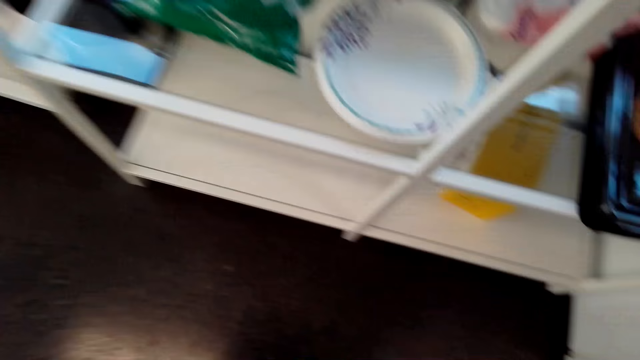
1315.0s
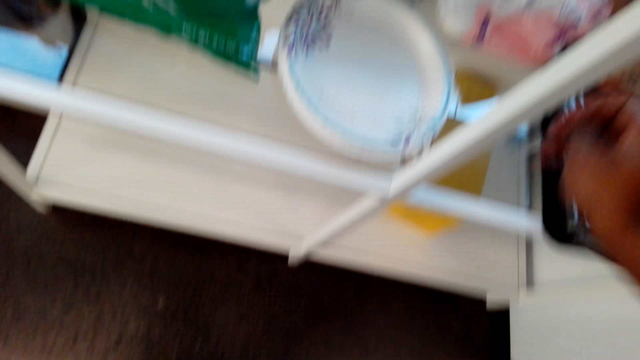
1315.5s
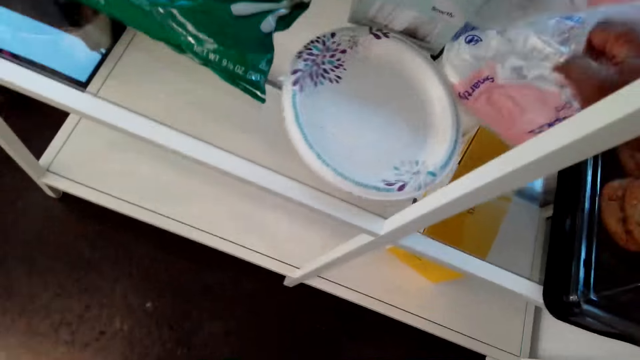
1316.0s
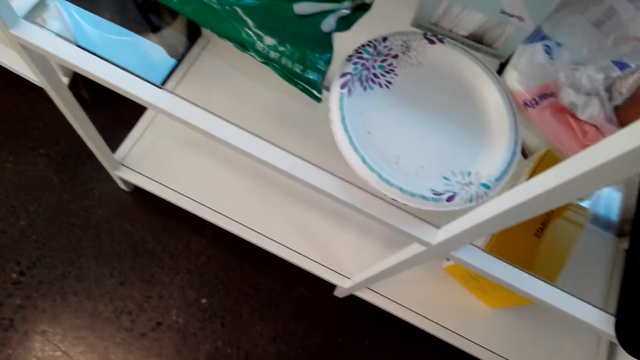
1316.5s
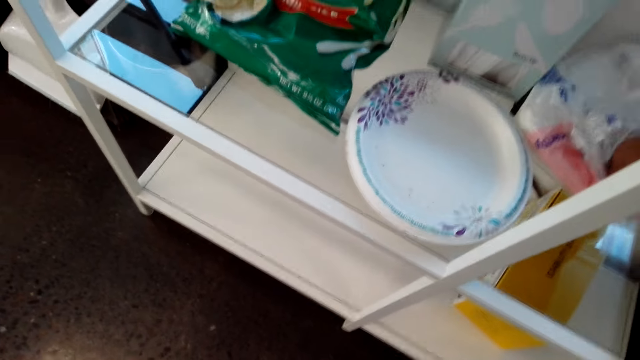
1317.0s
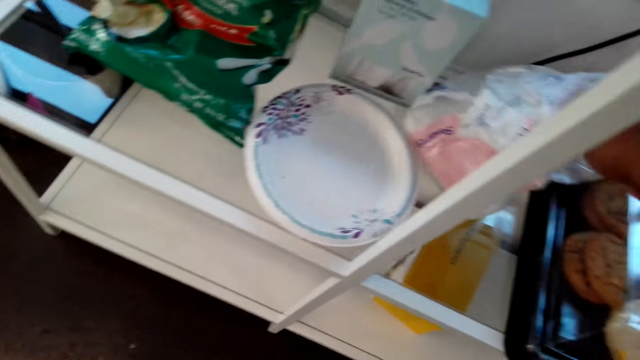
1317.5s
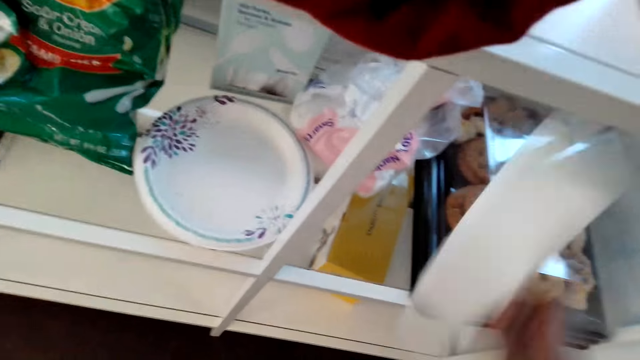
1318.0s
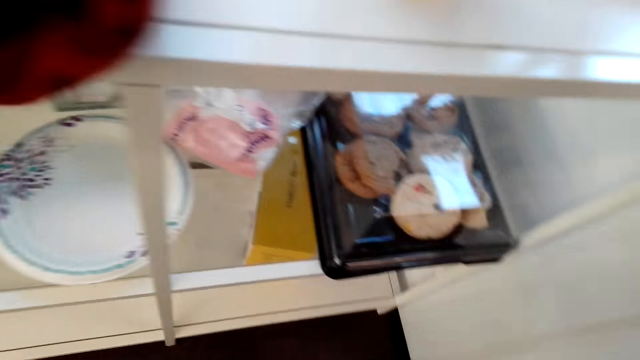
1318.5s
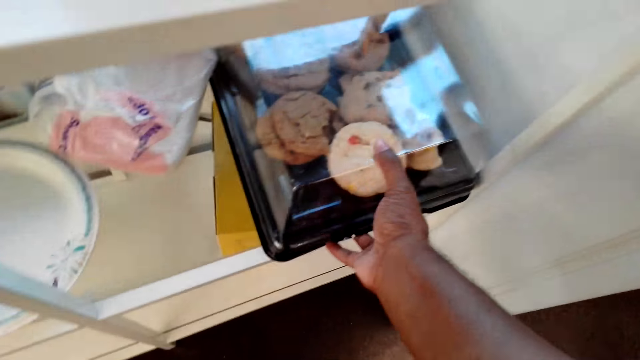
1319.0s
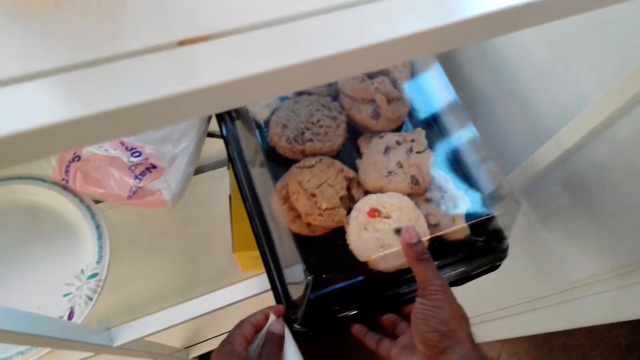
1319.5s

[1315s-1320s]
The camera wearer picks up a serviette. They touch the cake tray.

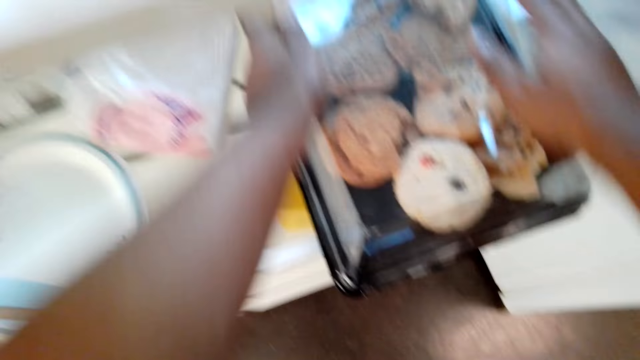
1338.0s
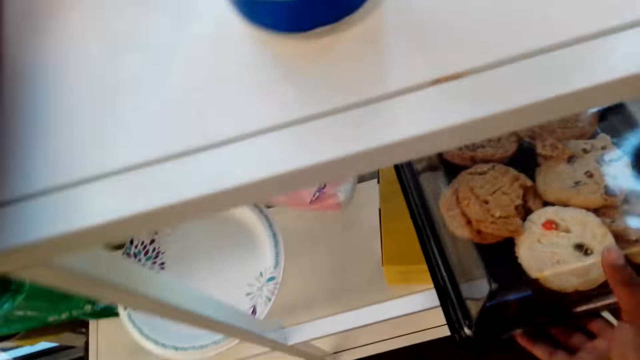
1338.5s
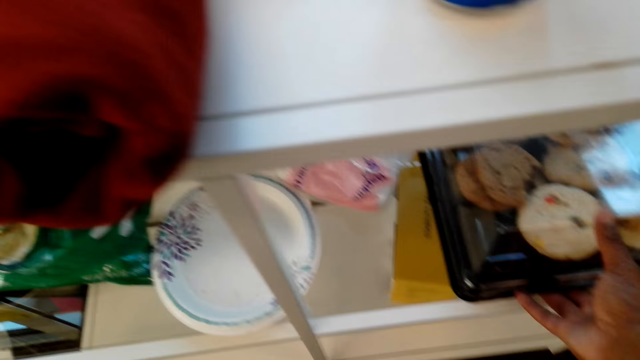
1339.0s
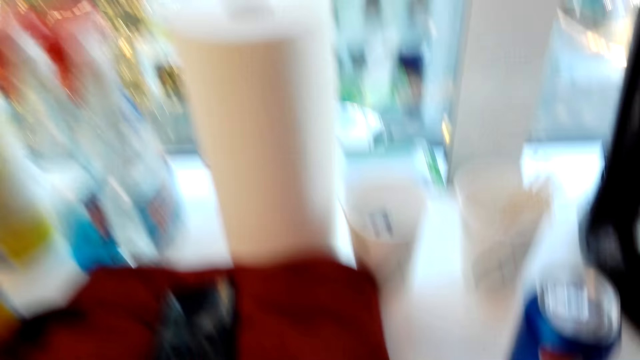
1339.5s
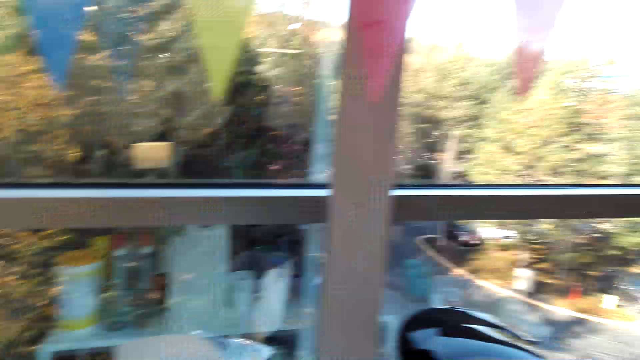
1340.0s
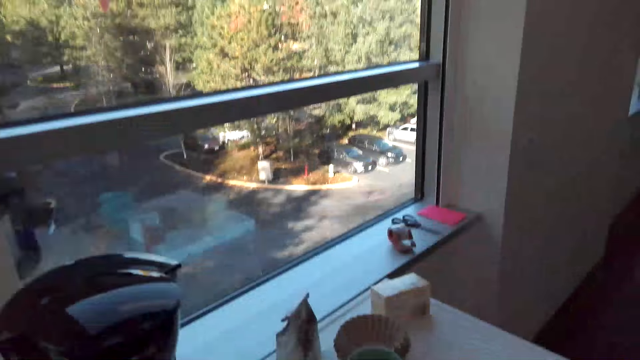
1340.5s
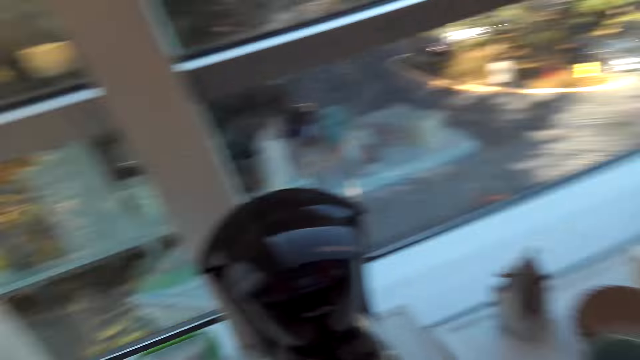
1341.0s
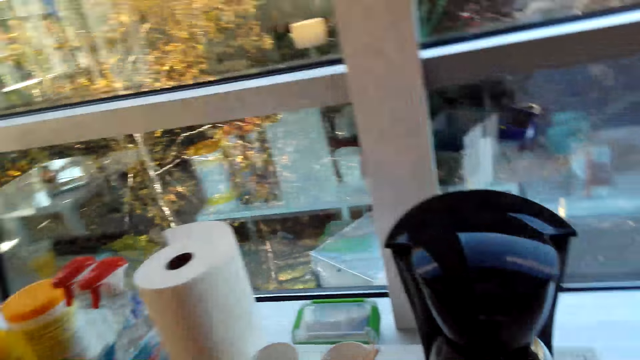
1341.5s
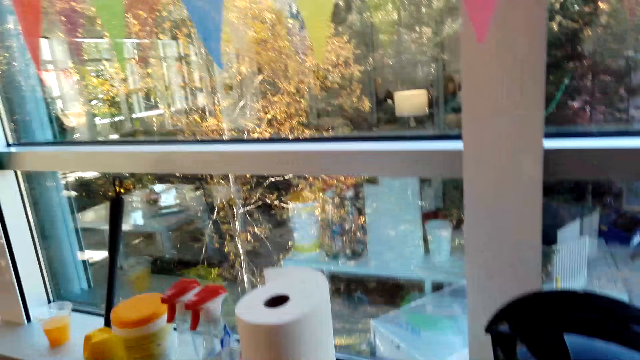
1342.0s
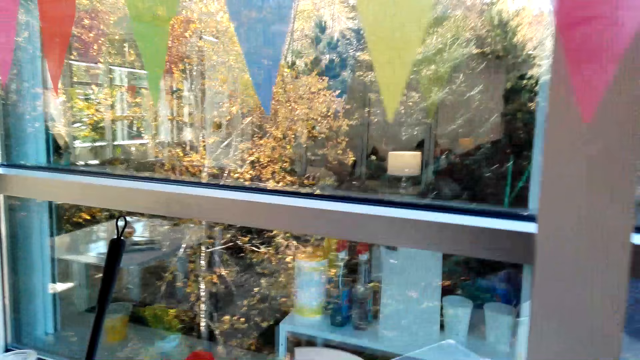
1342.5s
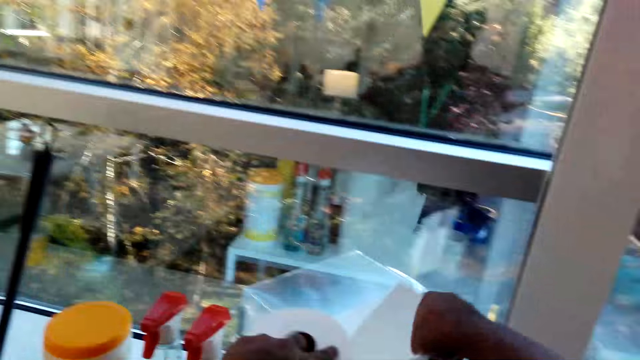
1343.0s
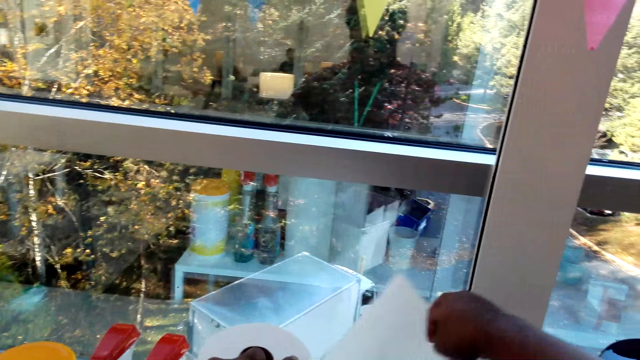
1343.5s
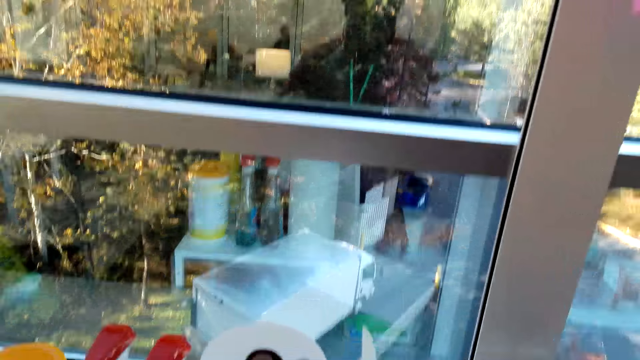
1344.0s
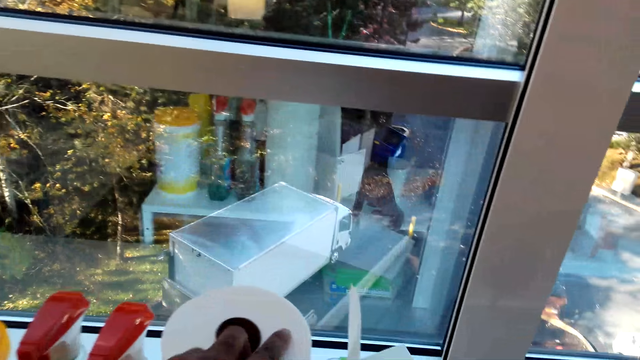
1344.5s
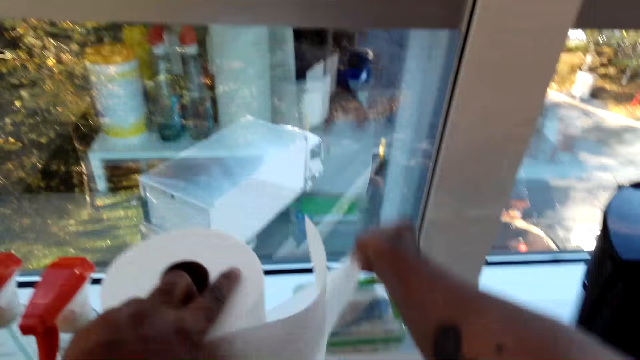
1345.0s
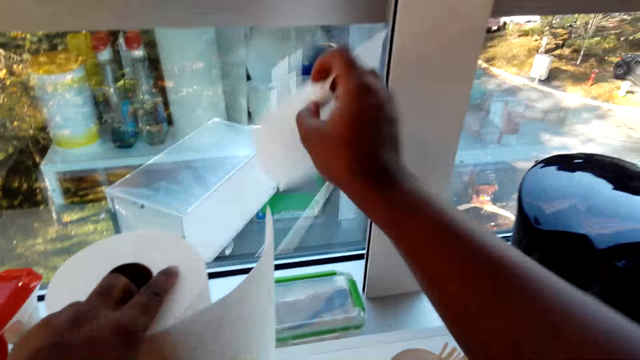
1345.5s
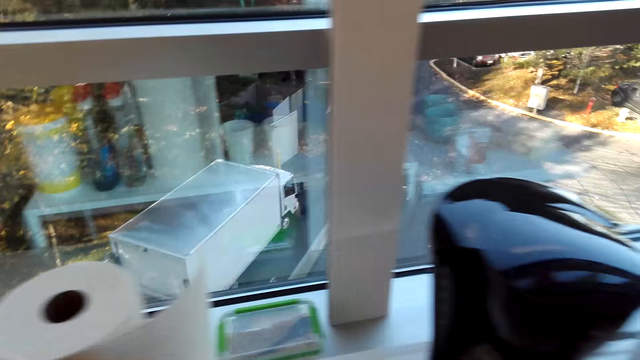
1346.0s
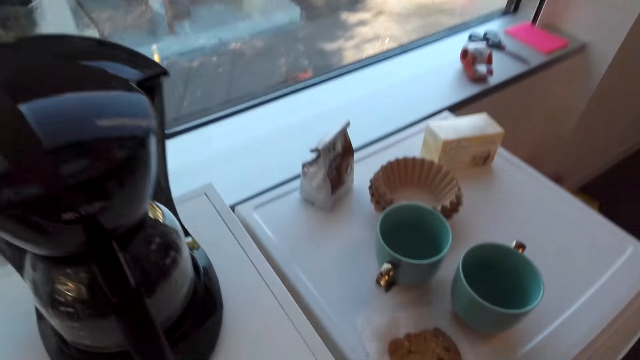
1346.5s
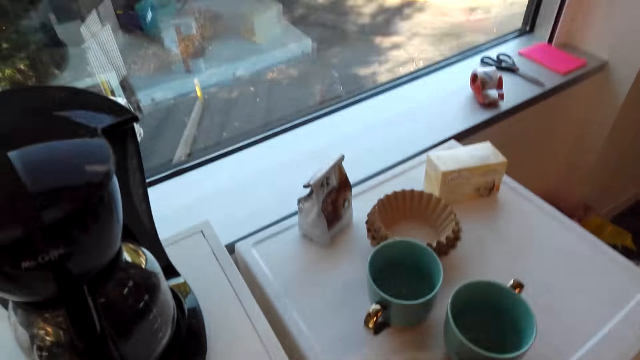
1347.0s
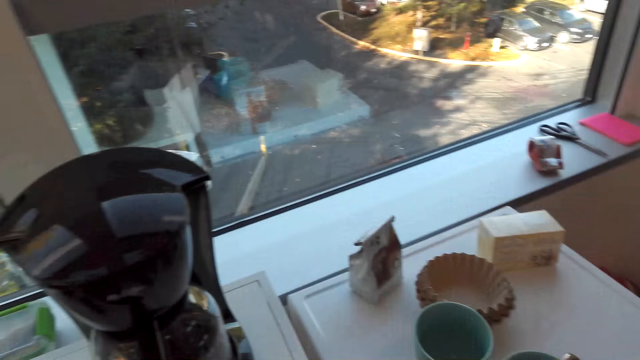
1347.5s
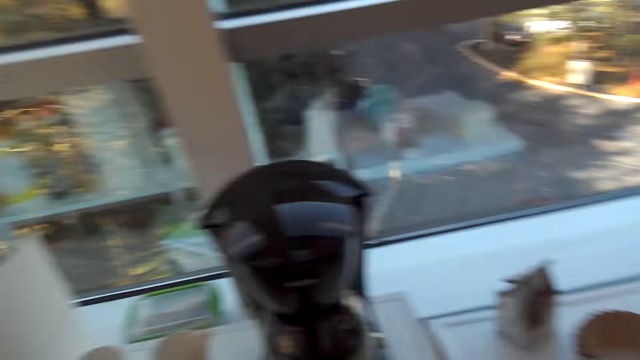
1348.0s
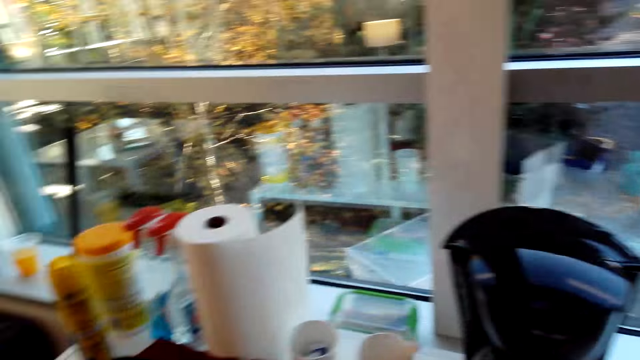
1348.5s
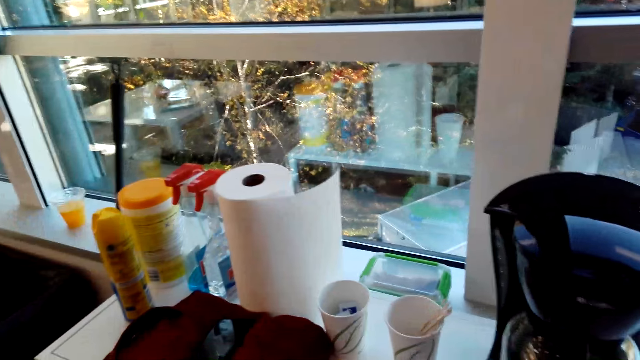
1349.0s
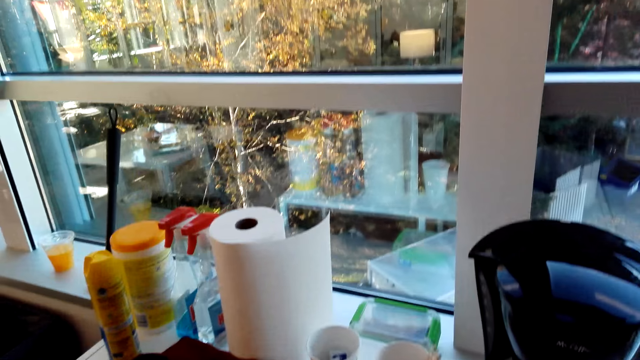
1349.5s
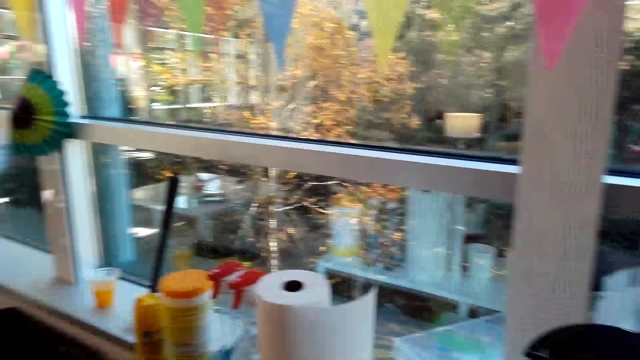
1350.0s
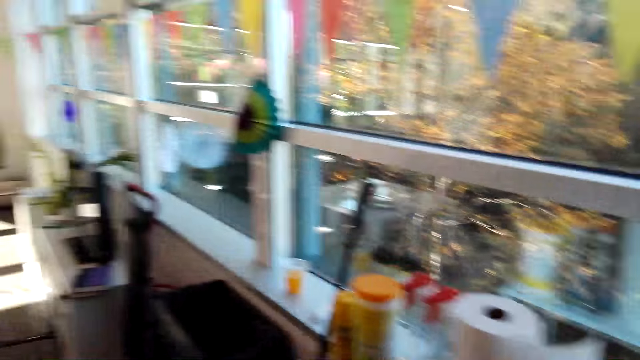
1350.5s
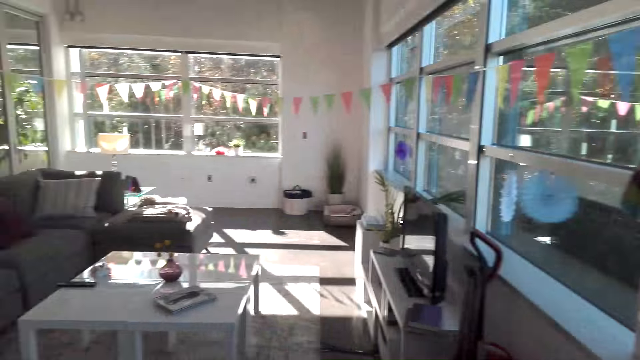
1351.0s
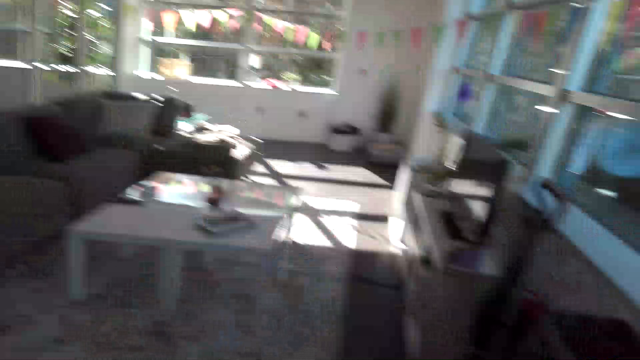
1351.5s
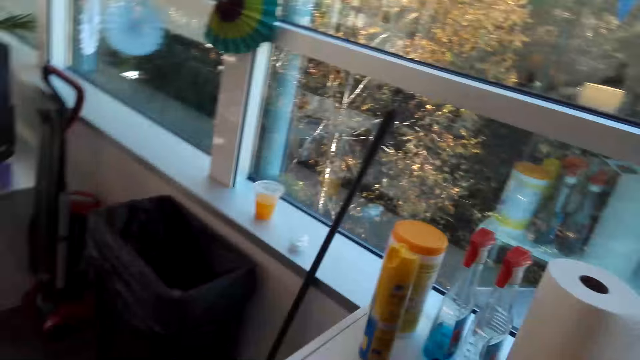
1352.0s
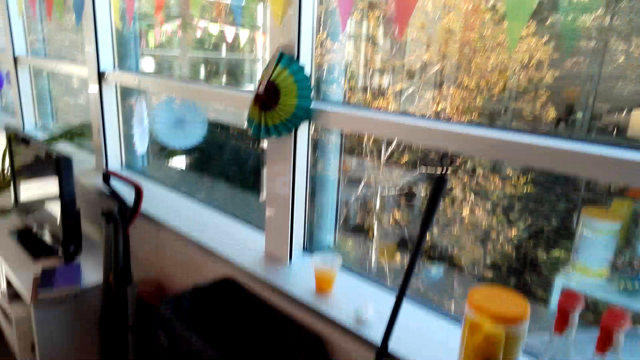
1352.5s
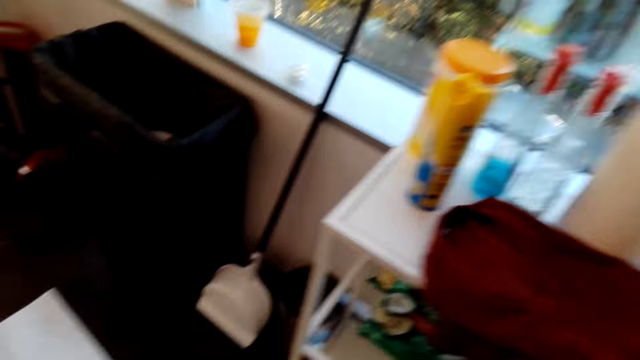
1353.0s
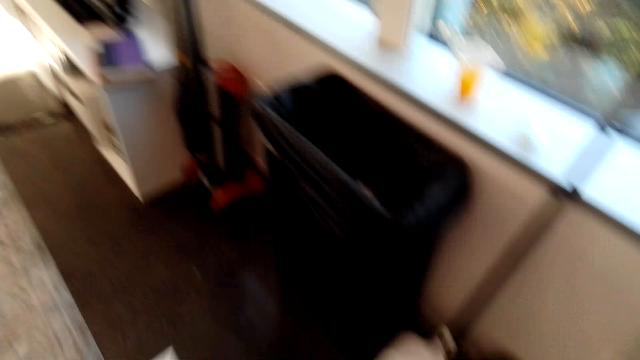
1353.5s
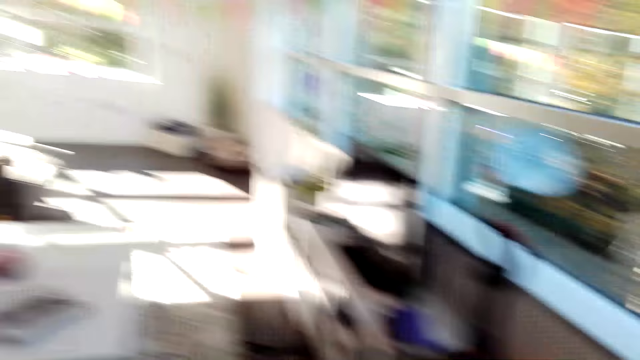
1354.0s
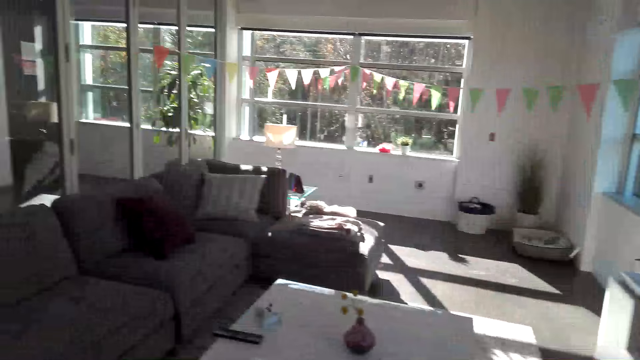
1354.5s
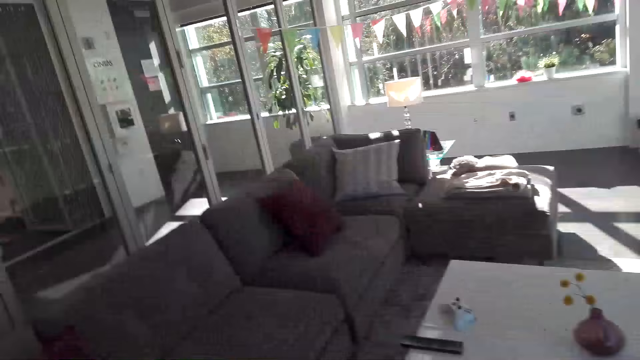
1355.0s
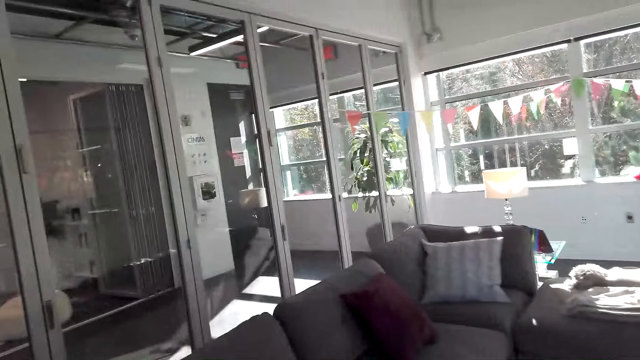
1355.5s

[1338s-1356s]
The camera wearer pushes the cake tray. They cut the kitchen paper towel. They pick serviettes. They walk.
